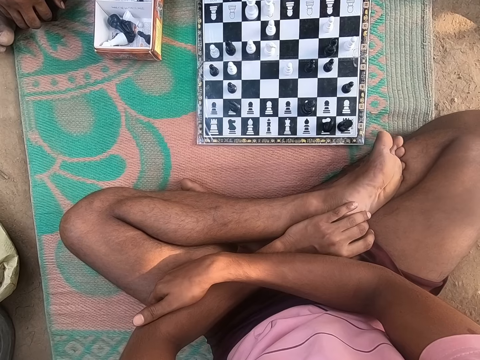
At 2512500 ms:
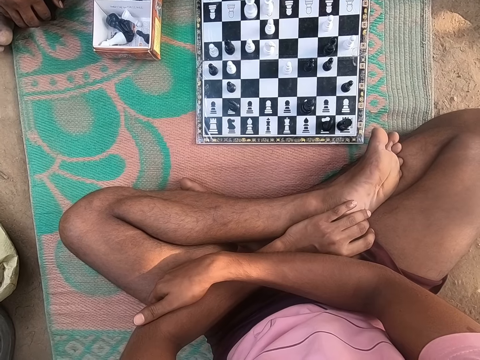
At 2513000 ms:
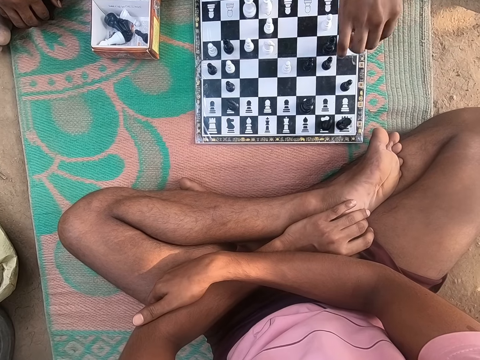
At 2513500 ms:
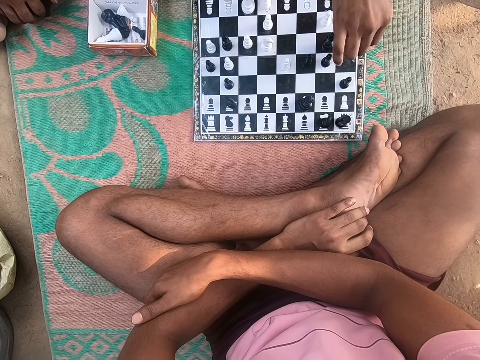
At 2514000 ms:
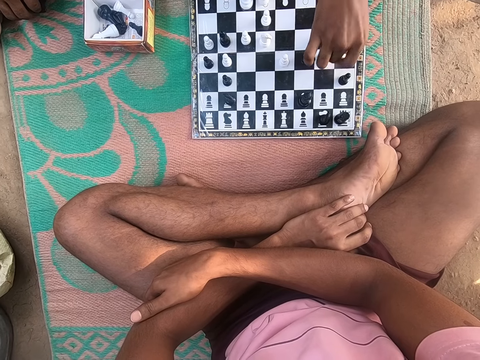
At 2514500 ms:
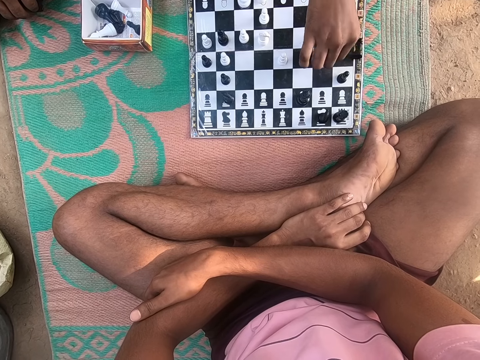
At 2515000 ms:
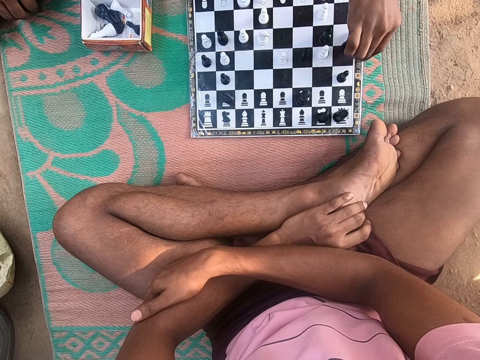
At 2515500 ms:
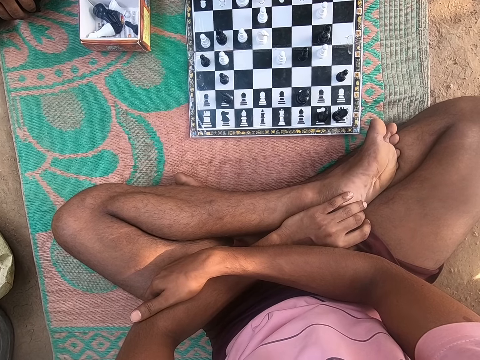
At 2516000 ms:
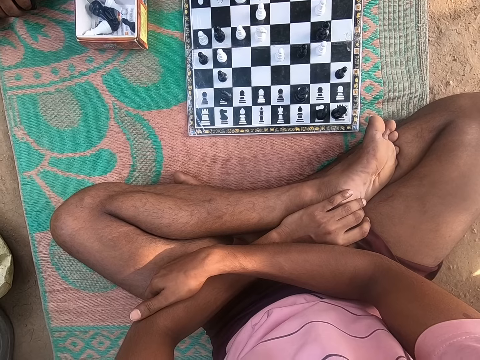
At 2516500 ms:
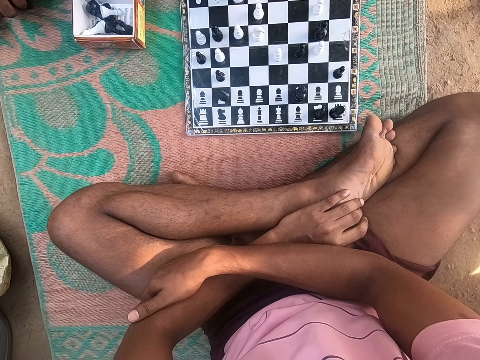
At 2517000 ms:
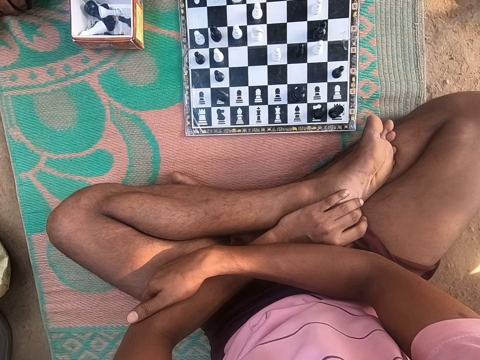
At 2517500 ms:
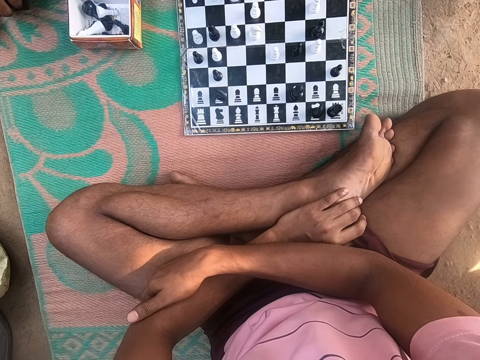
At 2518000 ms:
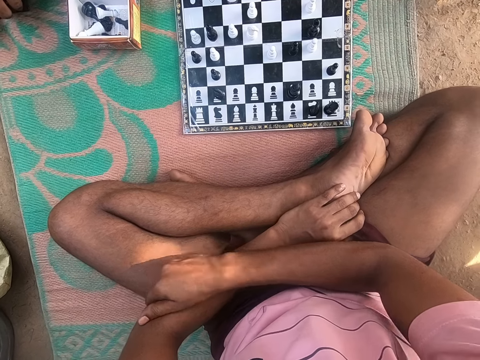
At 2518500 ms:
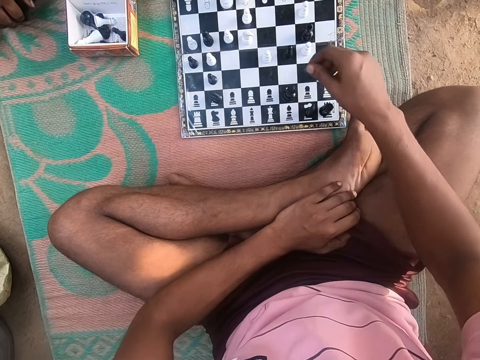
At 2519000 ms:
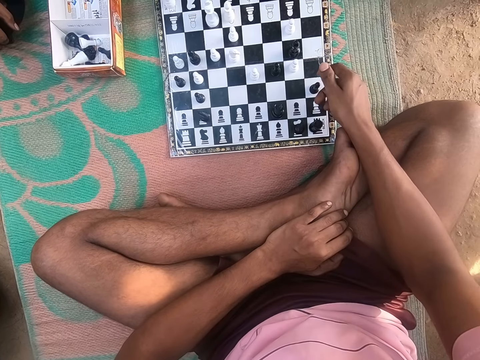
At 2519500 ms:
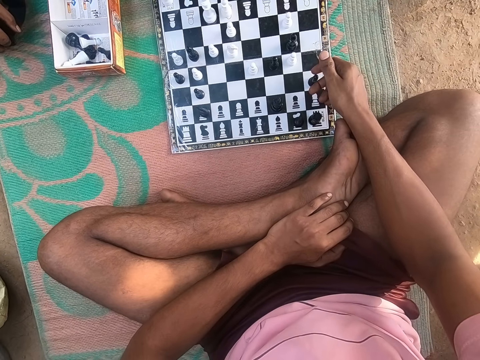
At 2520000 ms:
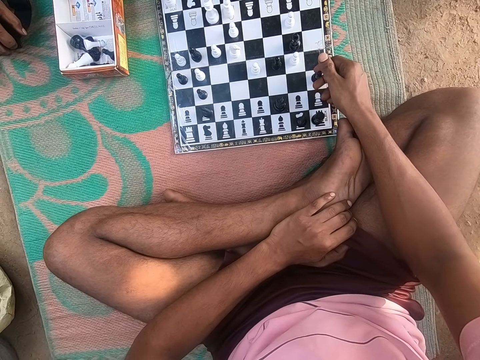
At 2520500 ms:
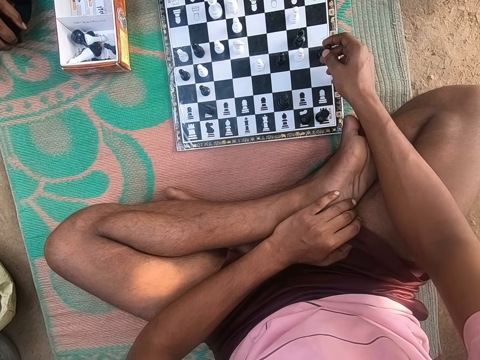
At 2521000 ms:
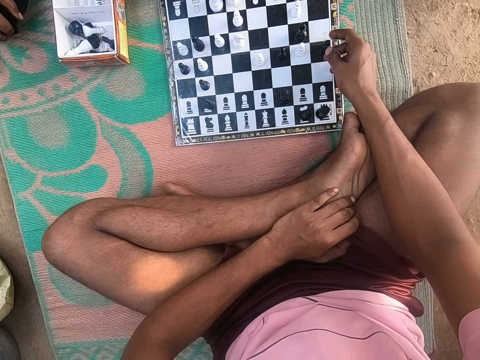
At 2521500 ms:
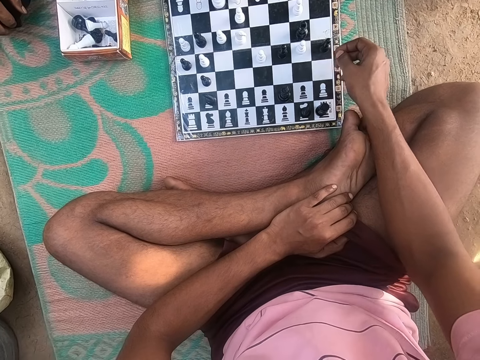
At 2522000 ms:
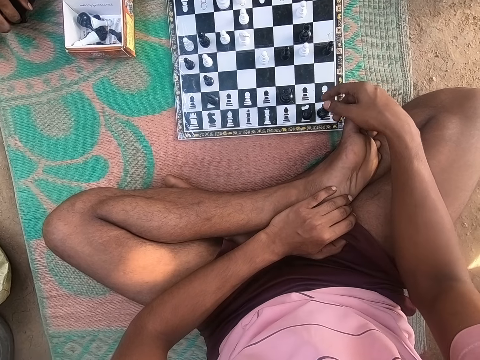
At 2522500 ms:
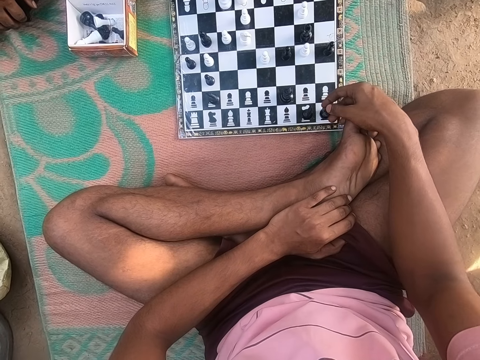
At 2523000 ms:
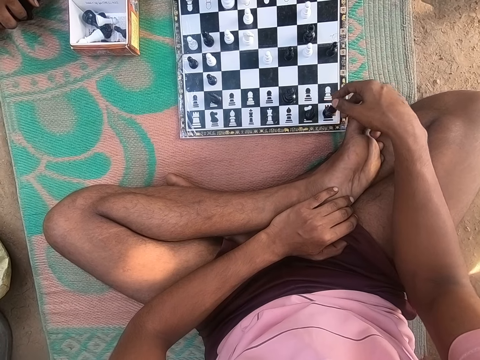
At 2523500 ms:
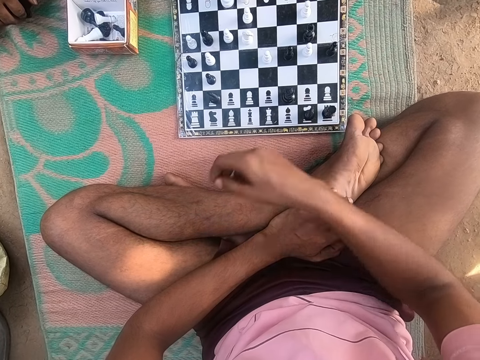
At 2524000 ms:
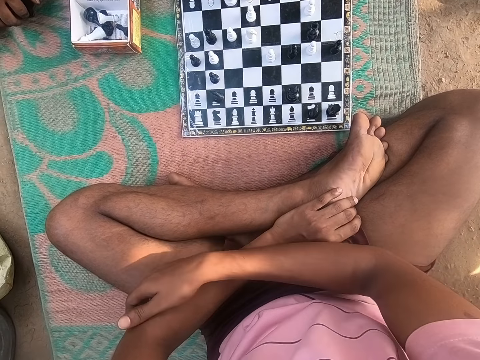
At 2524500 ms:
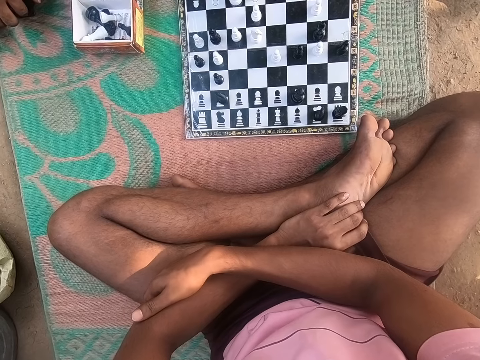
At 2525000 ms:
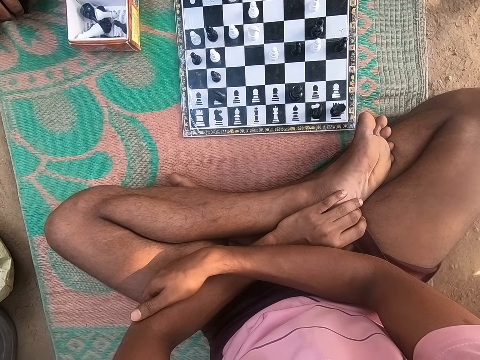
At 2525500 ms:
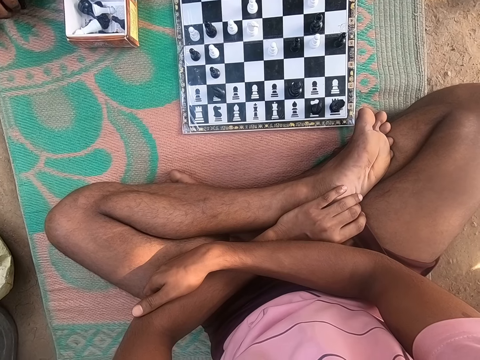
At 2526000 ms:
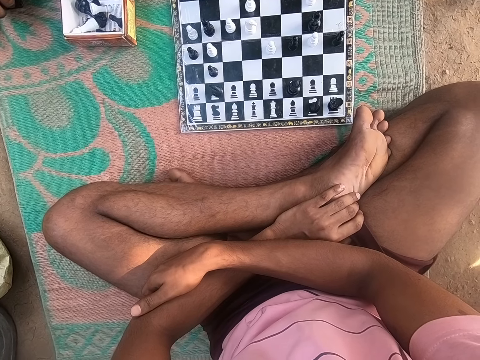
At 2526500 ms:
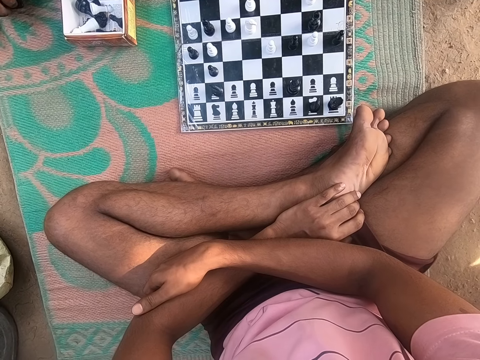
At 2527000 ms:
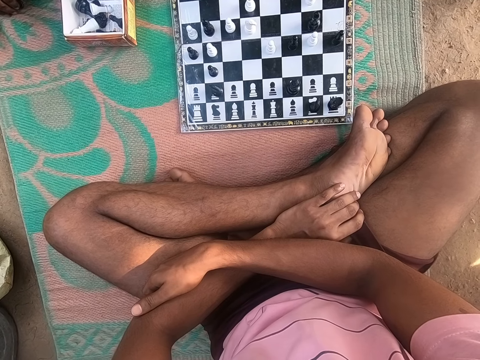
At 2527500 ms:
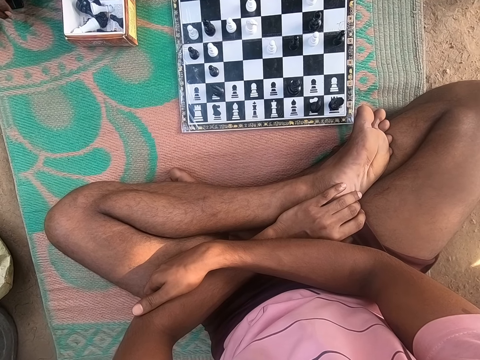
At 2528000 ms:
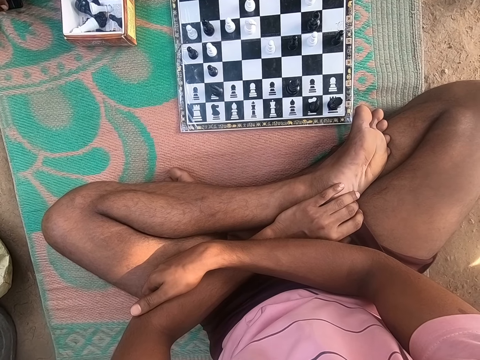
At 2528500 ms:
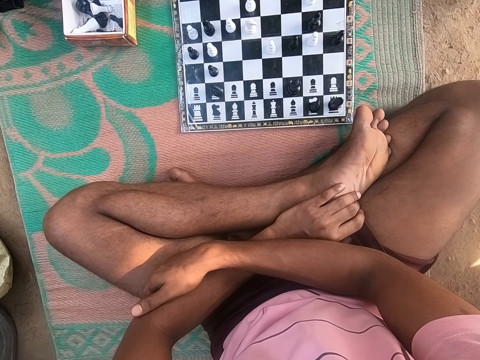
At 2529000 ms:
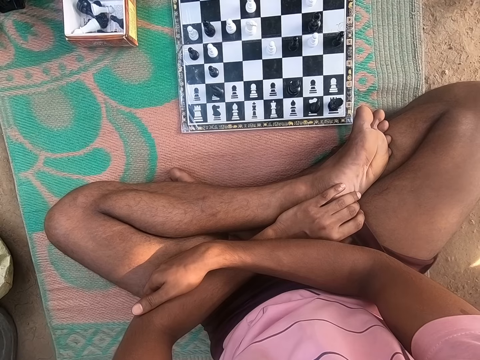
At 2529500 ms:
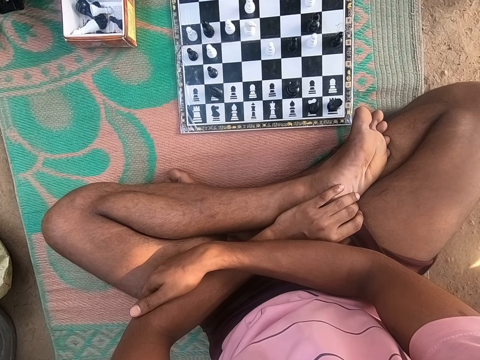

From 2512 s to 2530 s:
A person plays the chess game. The camera wearer looks around the chess board. They play the chess game. They look around the chess board.

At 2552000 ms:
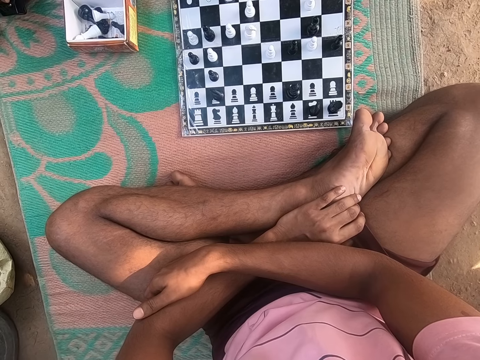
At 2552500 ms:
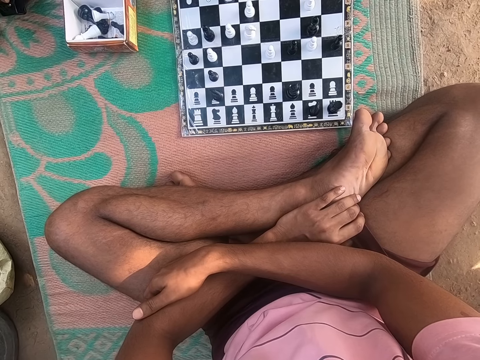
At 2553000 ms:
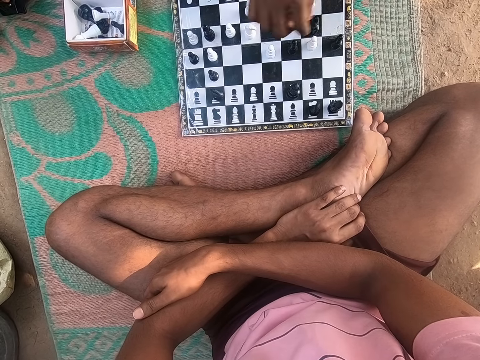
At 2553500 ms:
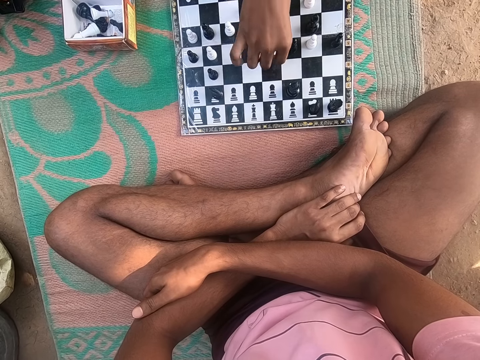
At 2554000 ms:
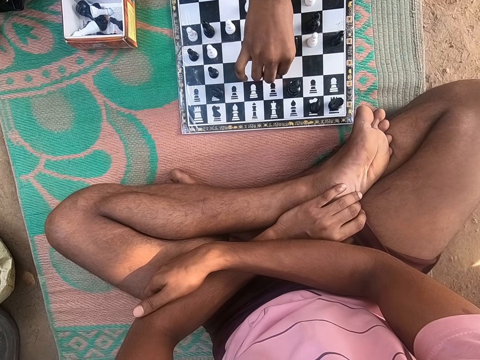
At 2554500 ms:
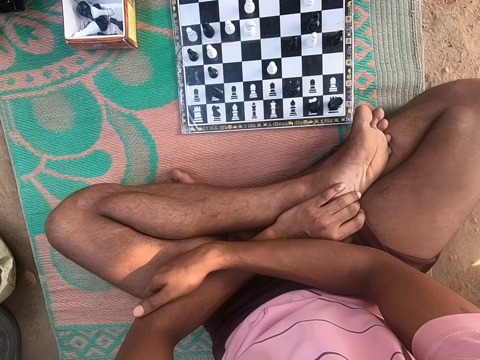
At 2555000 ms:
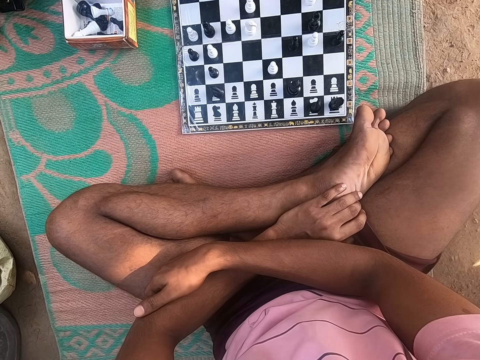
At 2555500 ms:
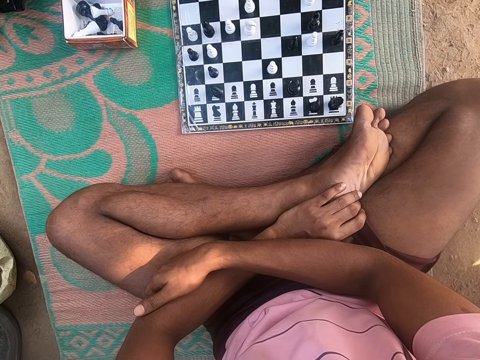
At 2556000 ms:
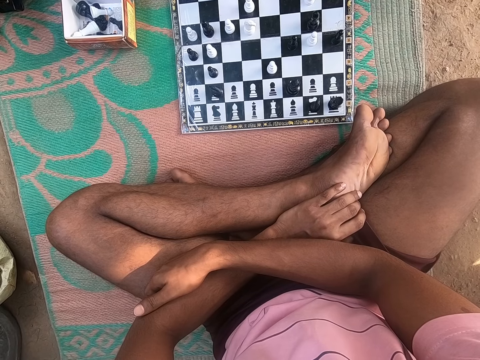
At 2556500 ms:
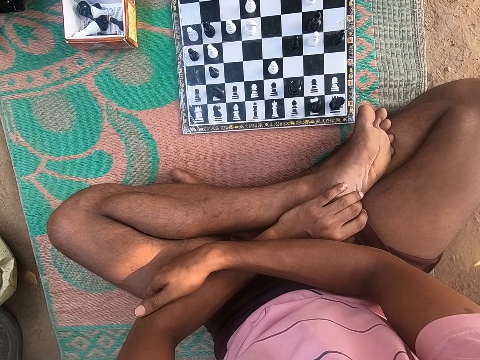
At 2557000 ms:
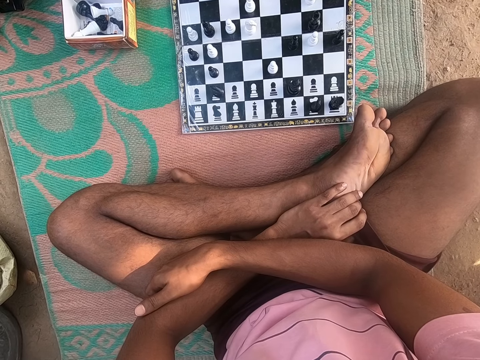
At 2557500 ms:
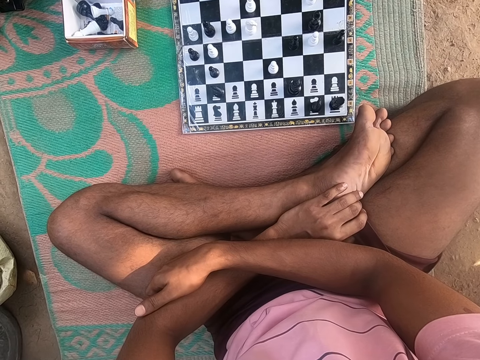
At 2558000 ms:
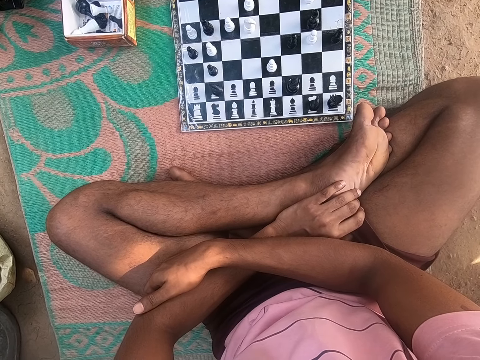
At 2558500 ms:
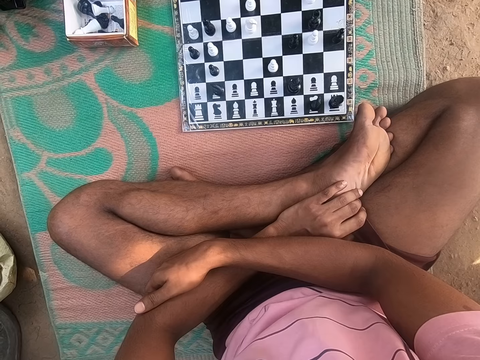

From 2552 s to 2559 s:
A person plays the chess game.

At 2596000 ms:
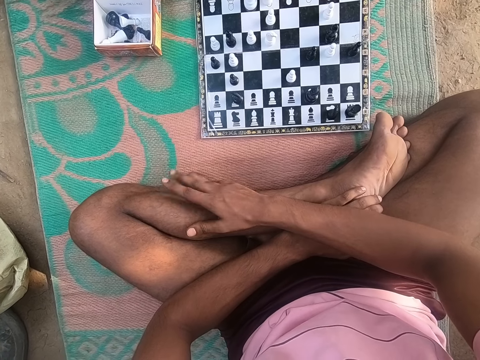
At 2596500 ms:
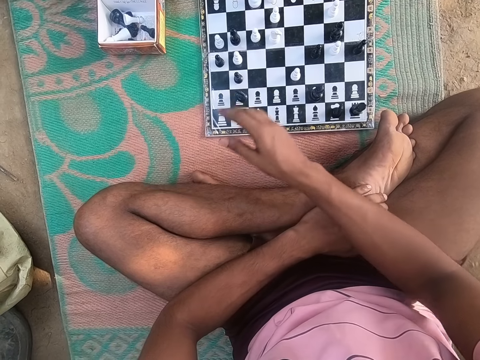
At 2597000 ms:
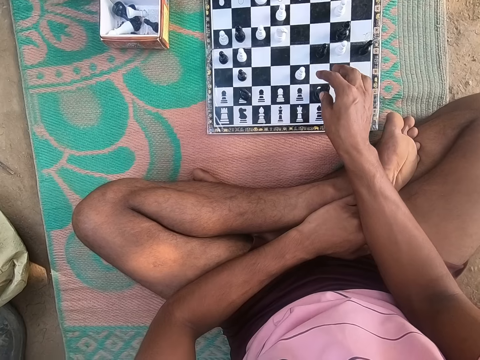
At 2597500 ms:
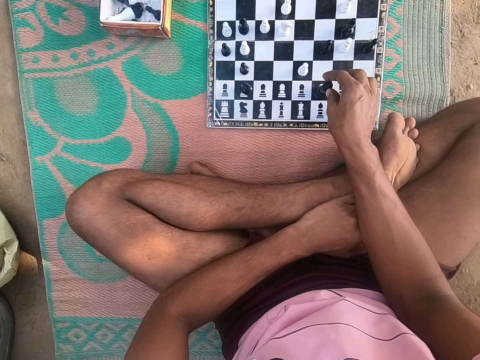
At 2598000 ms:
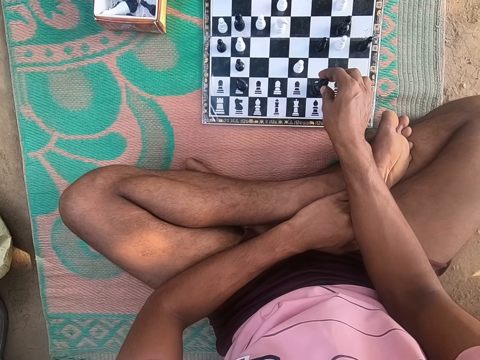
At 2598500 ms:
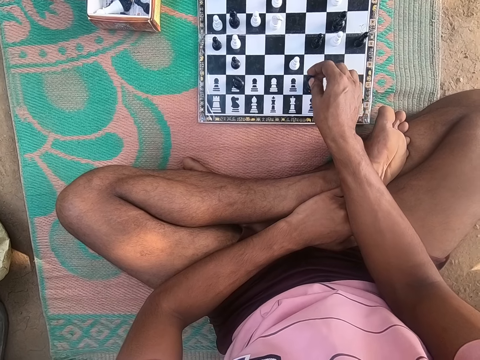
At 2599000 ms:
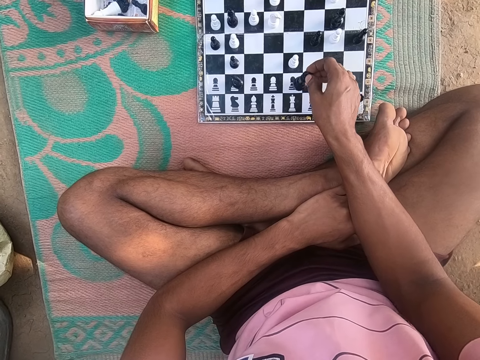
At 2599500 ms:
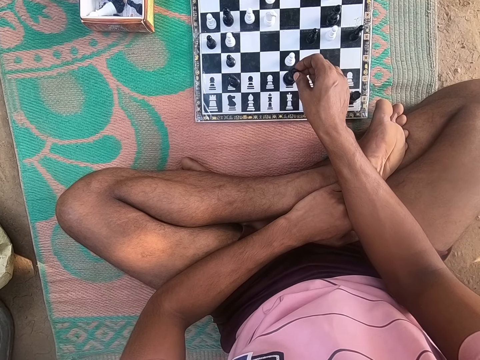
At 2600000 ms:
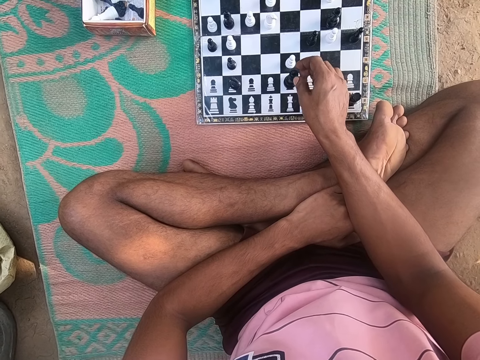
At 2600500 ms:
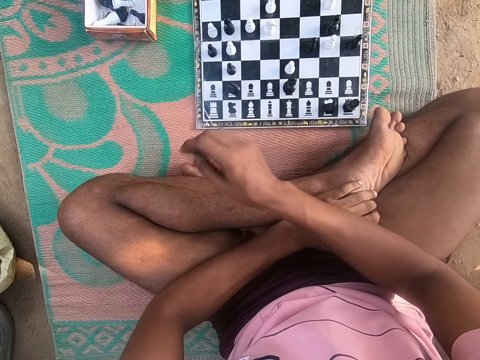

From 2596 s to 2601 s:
The camera wearer plays the chess game.
